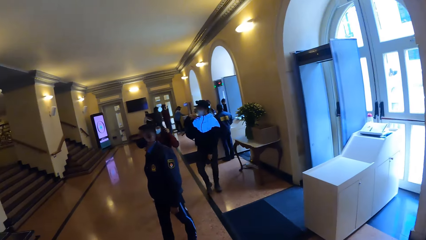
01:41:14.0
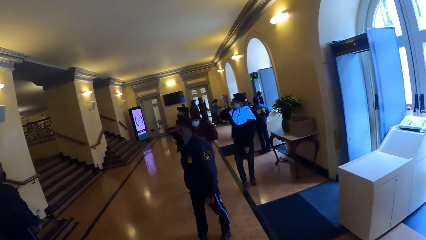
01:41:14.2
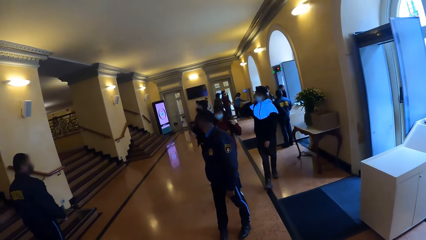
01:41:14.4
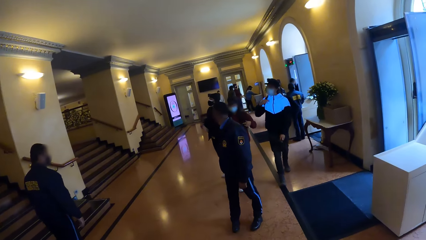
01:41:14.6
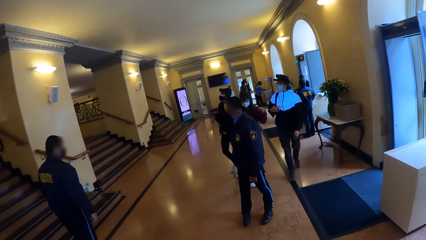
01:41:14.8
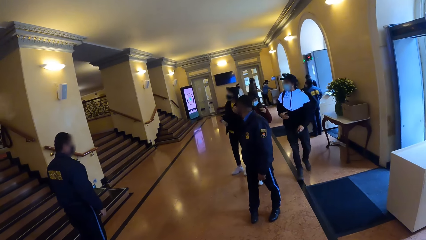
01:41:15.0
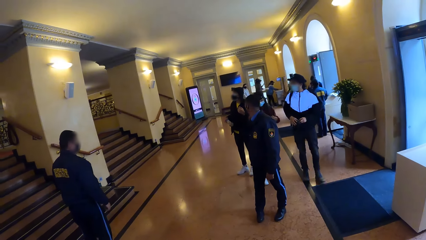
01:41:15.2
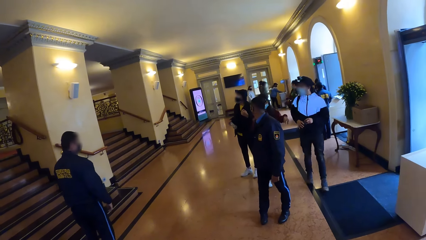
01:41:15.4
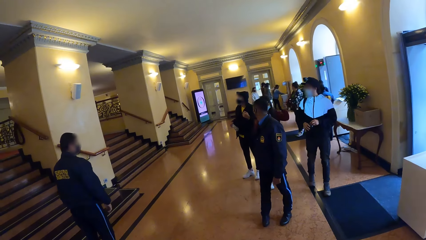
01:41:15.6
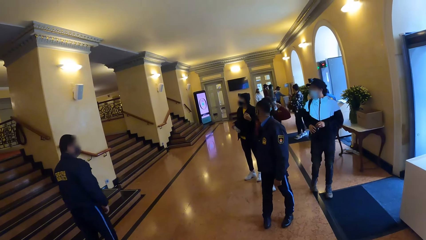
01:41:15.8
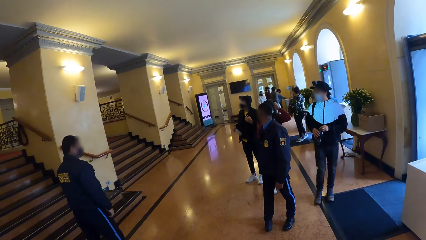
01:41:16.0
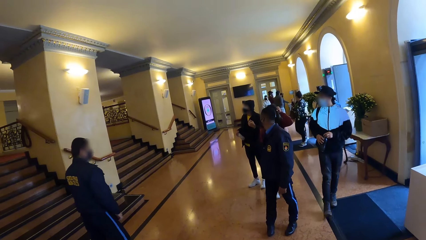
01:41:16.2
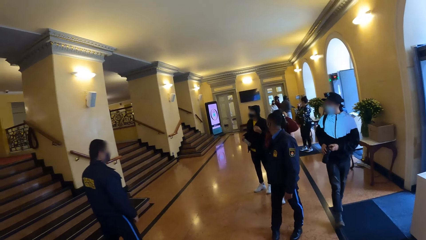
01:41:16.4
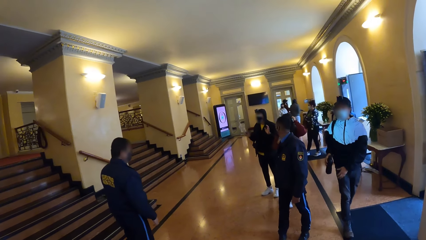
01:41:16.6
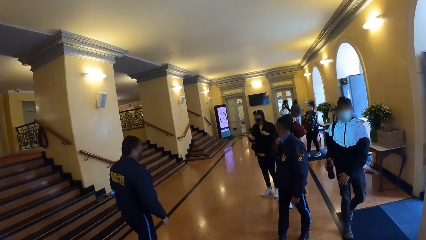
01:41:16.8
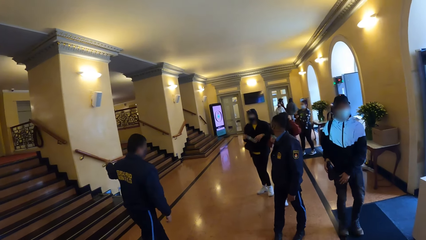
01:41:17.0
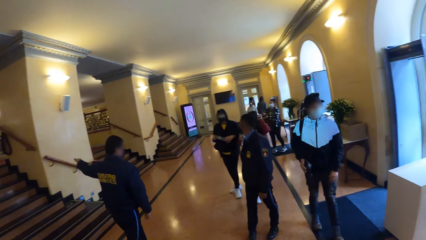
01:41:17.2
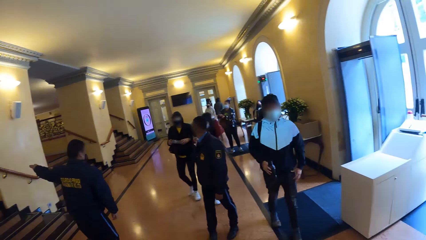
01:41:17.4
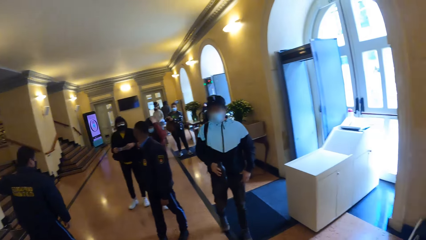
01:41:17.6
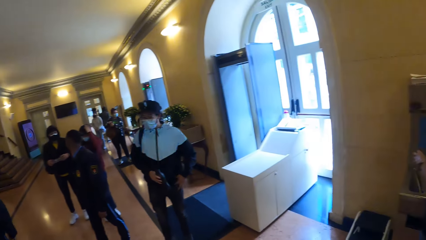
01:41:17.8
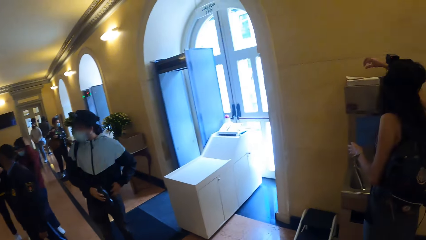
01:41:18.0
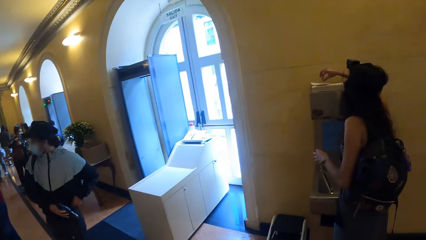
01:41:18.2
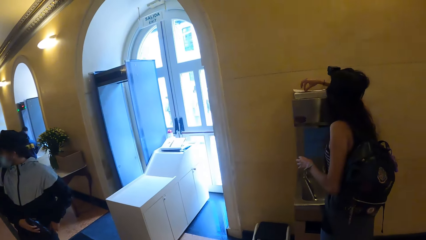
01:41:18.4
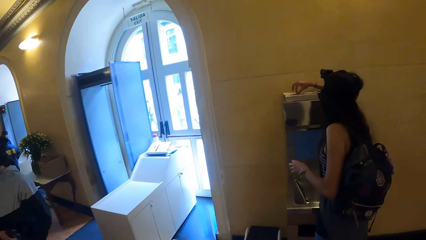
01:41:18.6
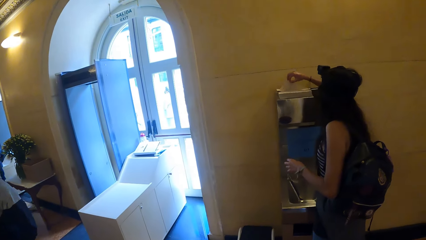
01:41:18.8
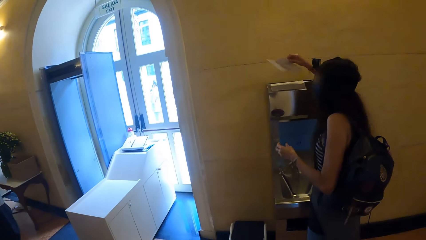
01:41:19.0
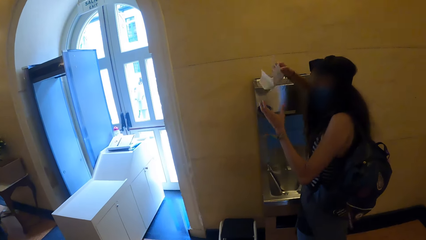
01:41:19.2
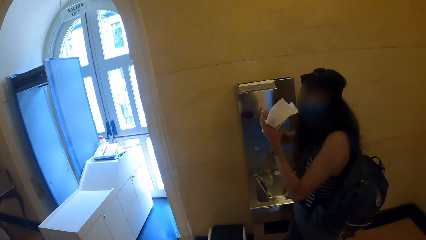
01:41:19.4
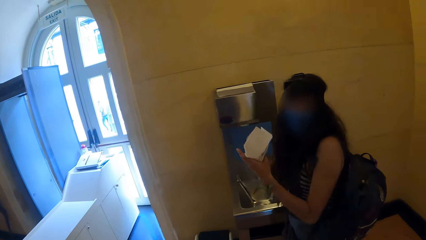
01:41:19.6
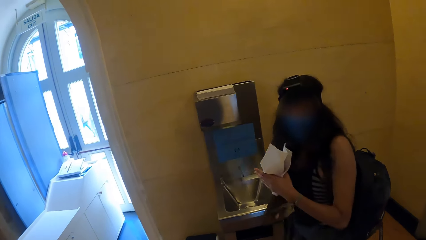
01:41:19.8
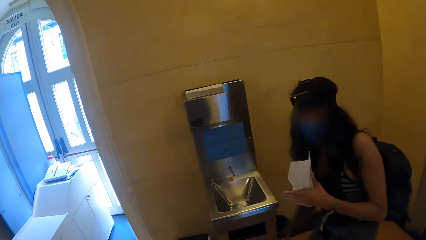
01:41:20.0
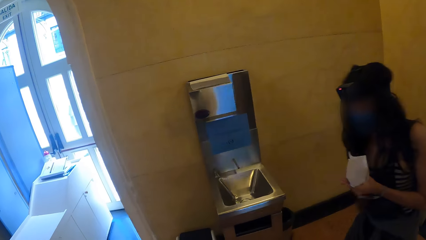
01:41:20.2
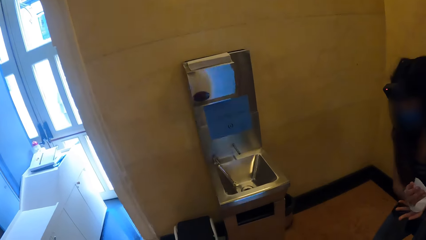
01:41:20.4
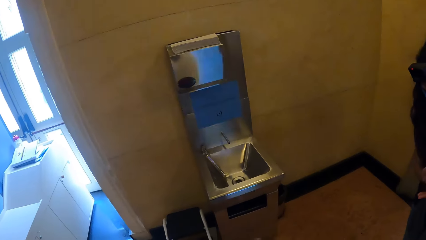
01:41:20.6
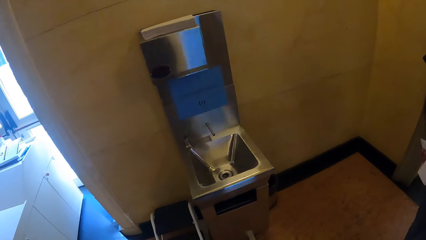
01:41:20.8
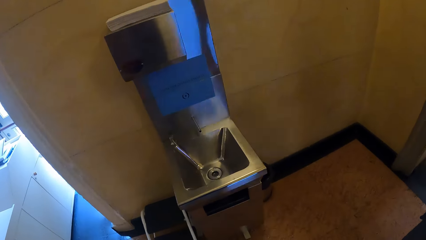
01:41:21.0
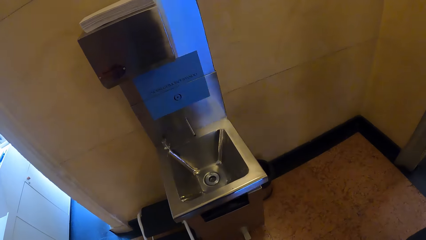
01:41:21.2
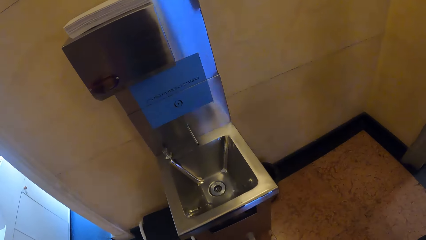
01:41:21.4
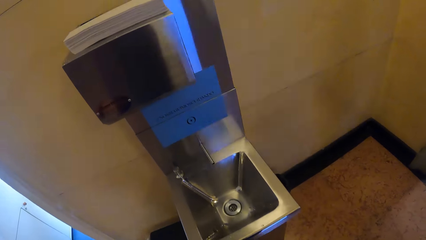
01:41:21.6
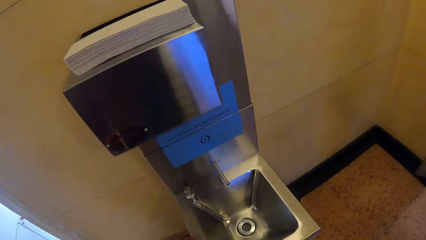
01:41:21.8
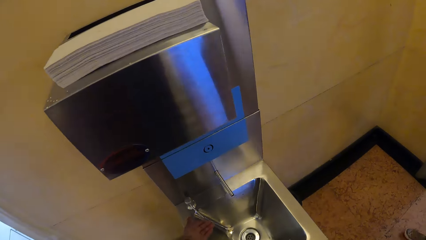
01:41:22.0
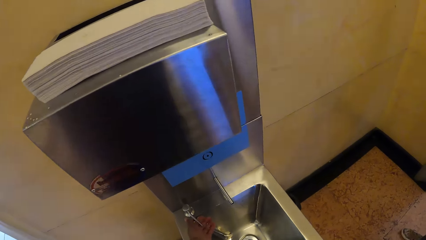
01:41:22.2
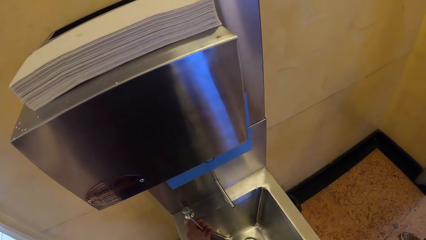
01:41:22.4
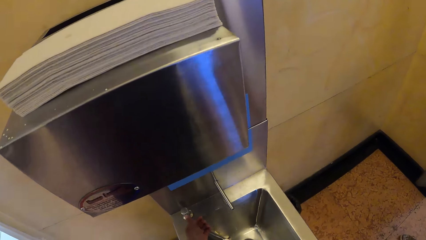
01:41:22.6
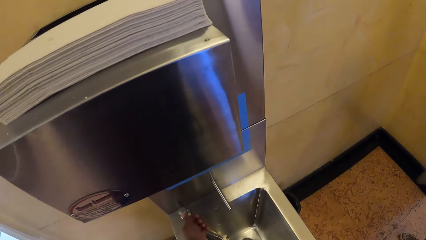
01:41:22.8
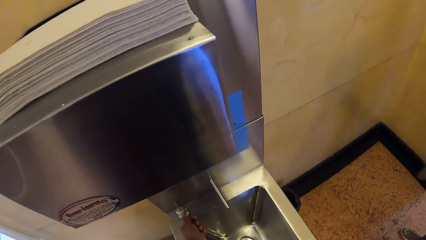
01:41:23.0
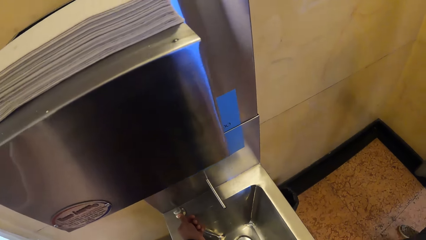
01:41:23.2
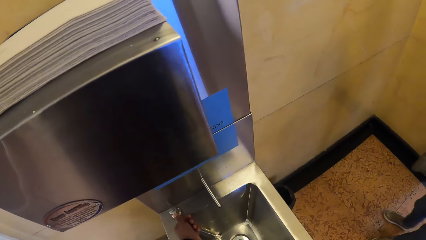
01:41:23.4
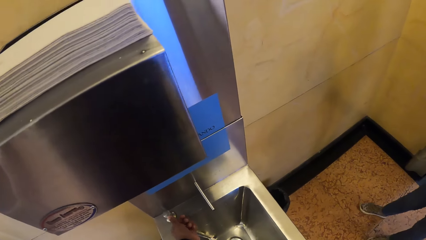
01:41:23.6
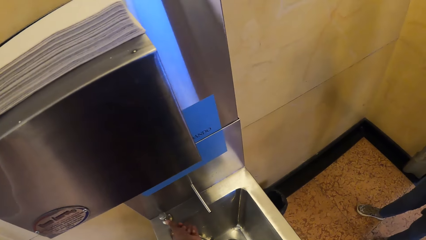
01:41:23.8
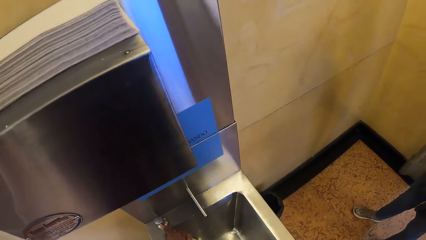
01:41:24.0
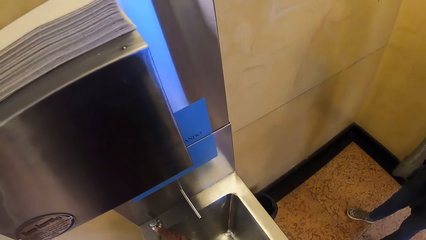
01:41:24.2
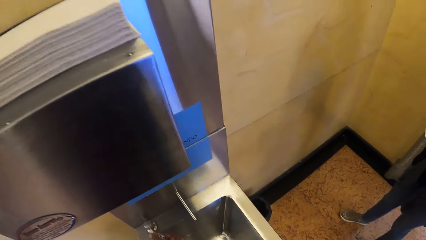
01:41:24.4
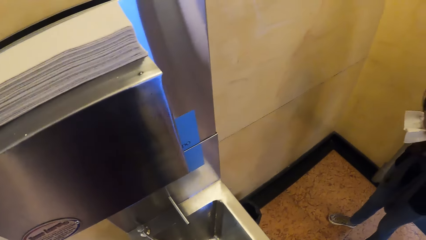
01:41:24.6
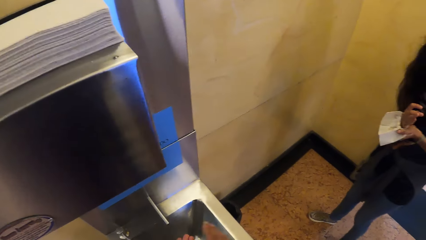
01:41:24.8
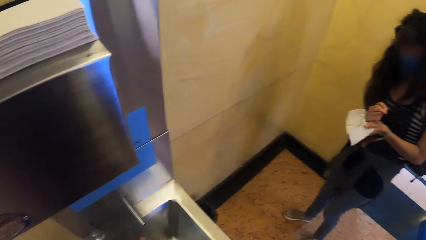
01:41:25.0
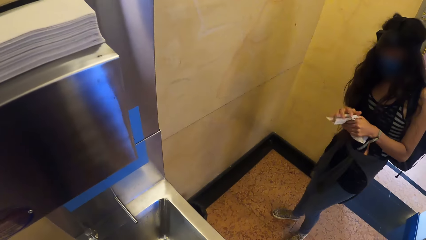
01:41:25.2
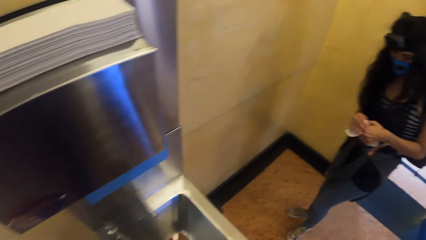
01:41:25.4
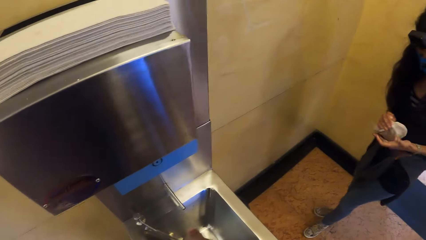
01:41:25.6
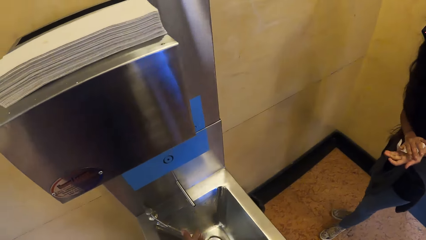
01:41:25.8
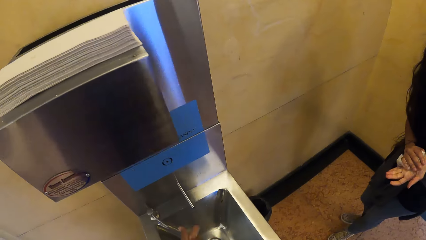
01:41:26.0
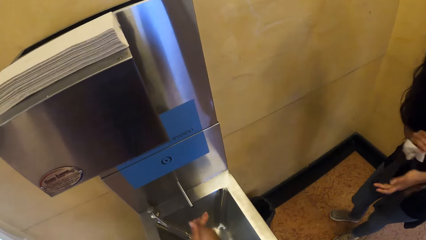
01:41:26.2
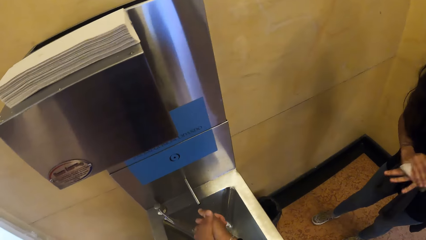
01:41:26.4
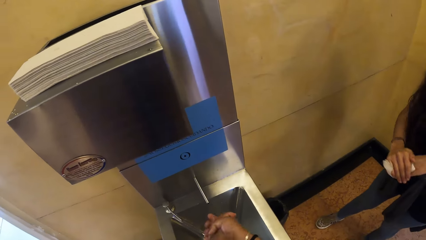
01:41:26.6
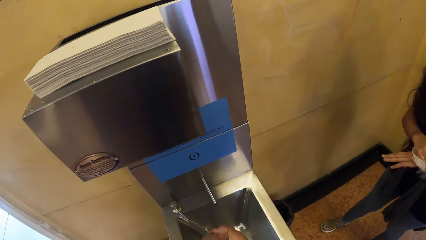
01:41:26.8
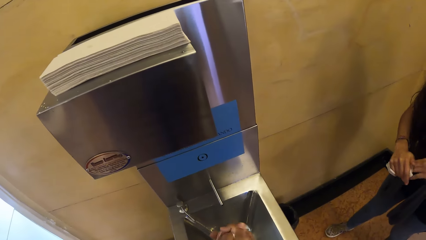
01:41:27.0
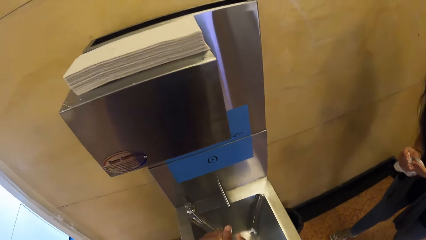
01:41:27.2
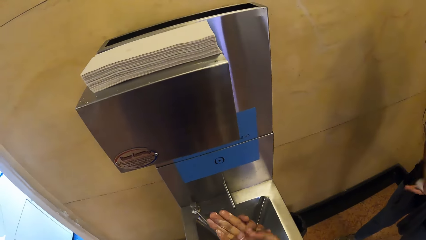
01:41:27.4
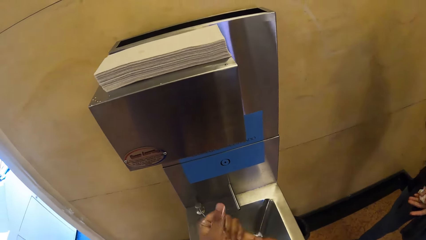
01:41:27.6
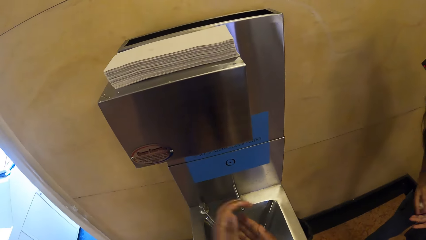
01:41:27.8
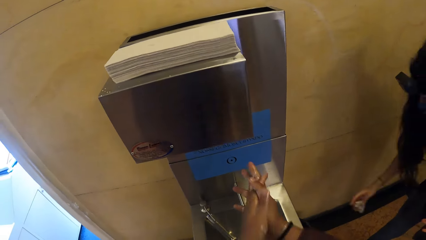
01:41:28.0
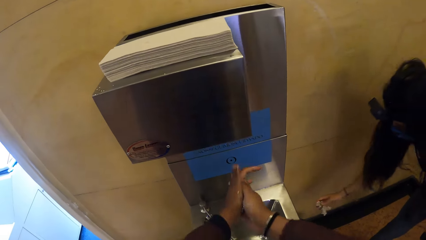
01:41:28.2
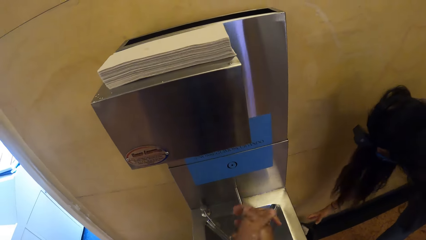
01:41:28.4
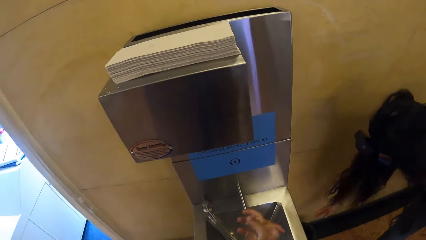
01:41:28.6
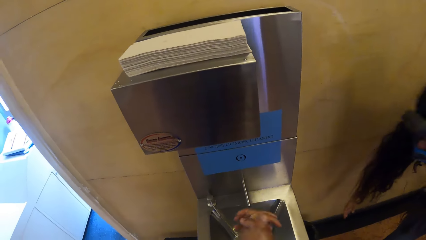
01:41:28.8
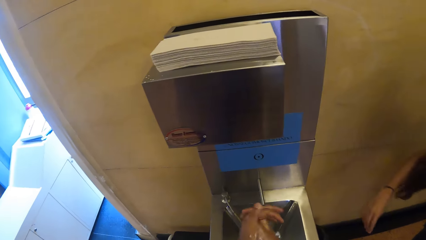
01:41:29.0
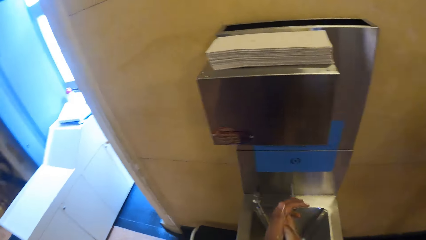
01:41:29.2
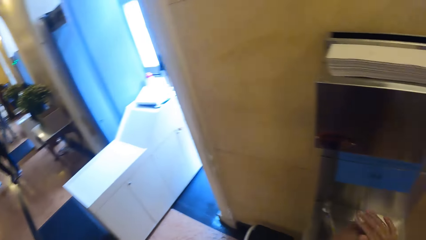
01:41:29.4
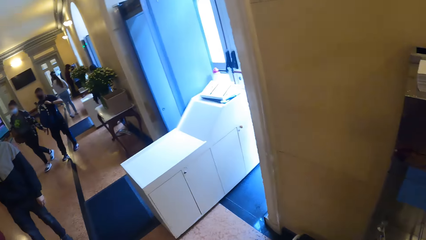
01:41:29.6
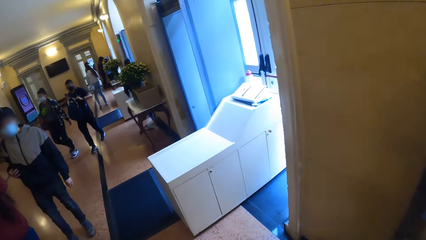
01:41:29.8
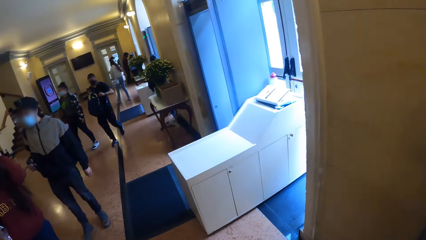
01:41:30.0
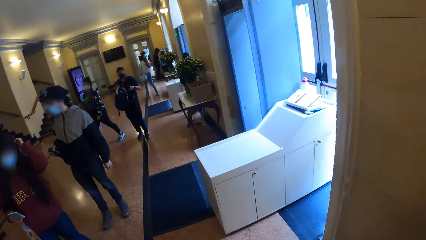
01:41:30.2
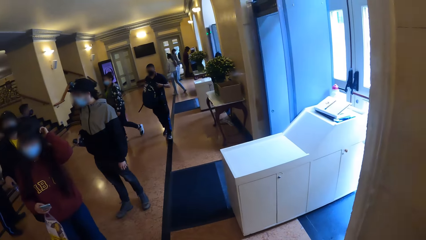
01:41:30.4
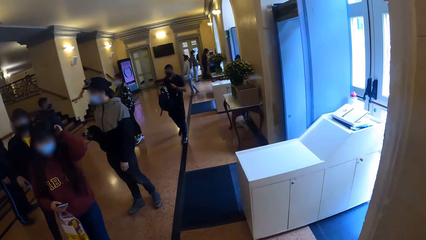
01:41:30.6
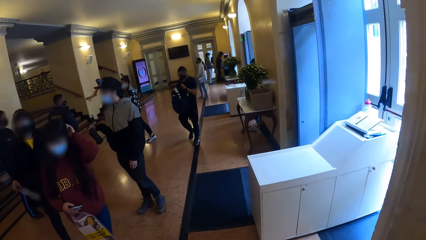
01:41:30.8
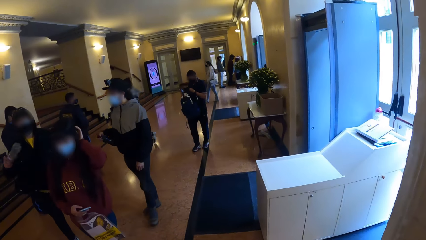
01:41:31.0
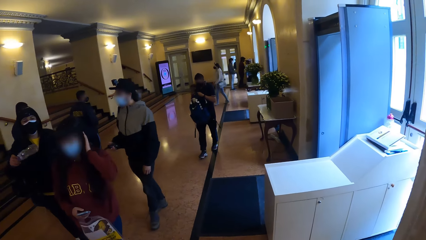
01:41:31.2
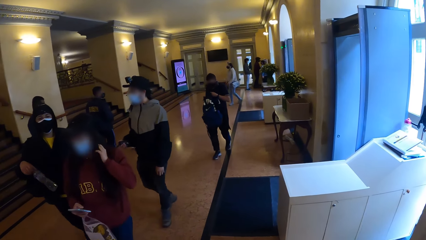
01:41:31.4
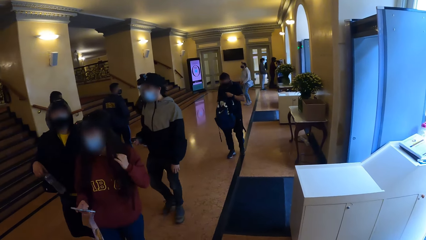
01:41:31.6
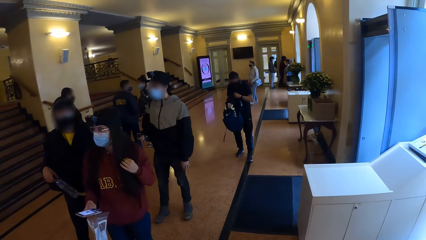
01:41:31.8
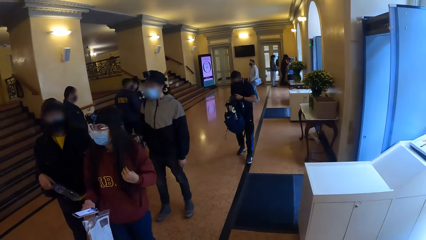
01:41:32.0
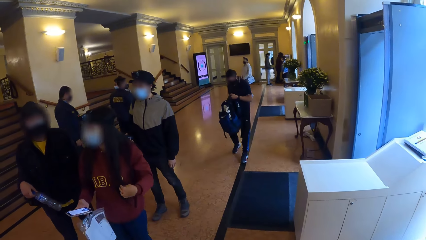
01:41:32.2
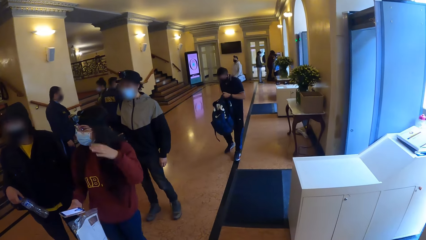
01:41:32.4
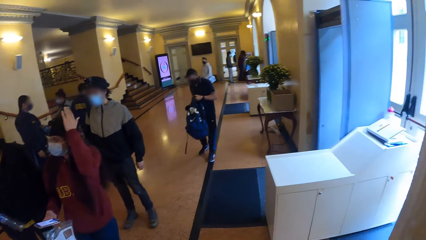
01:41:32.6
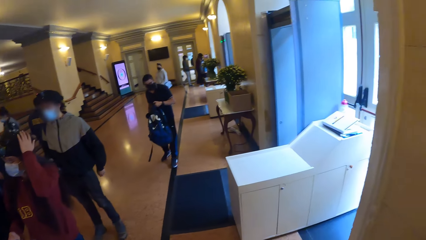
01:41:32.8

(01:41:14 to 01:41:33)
The camera wearer moves towards the sink. She opens the tap and washes her hands in the sink. She rubs her hands. She looks around.
